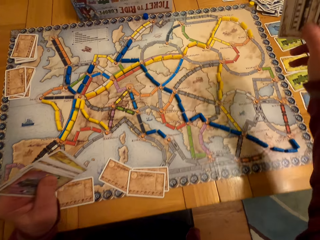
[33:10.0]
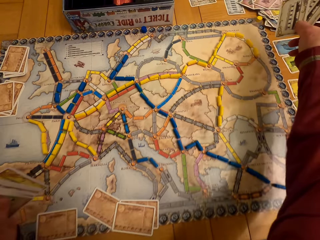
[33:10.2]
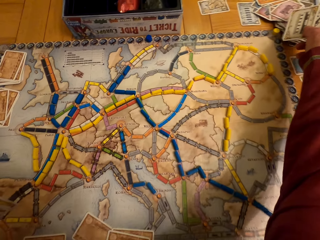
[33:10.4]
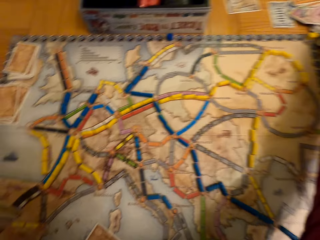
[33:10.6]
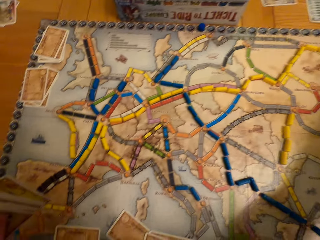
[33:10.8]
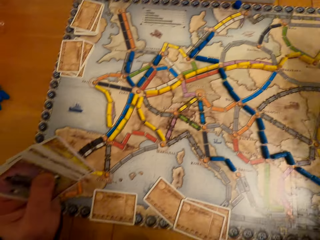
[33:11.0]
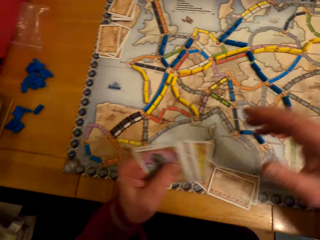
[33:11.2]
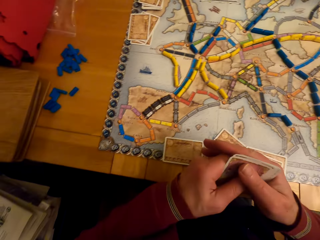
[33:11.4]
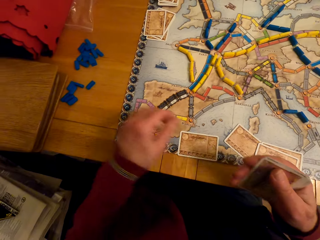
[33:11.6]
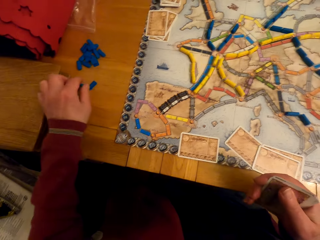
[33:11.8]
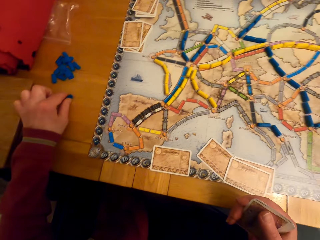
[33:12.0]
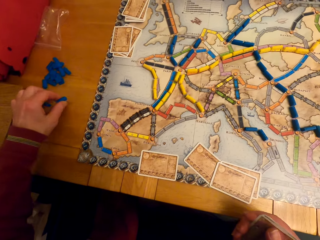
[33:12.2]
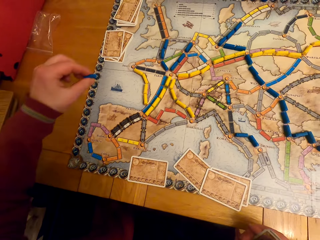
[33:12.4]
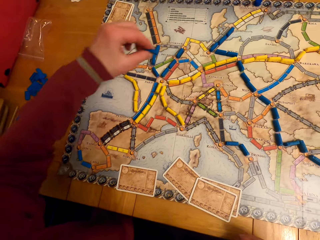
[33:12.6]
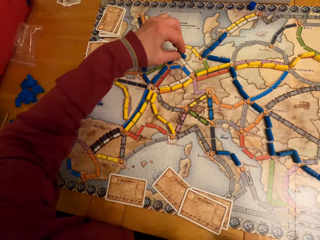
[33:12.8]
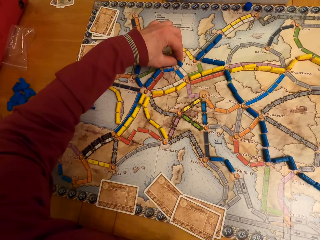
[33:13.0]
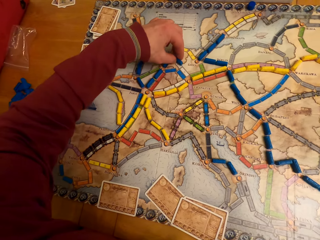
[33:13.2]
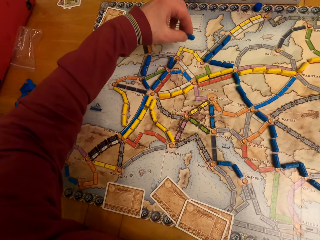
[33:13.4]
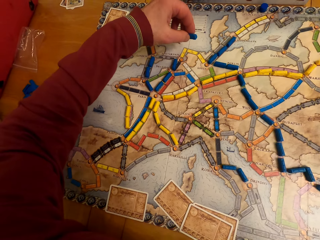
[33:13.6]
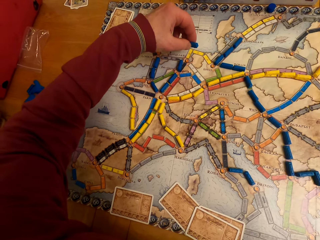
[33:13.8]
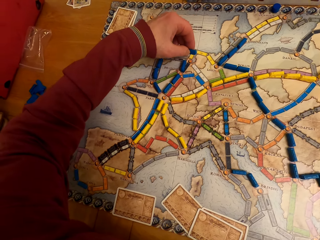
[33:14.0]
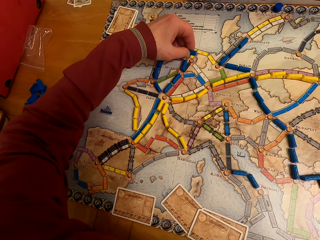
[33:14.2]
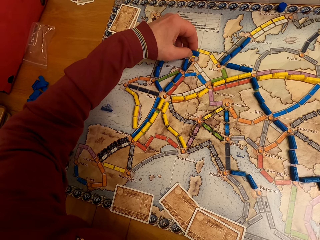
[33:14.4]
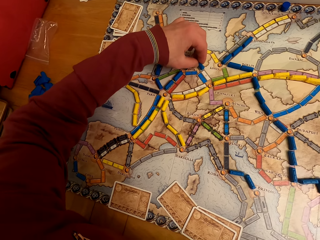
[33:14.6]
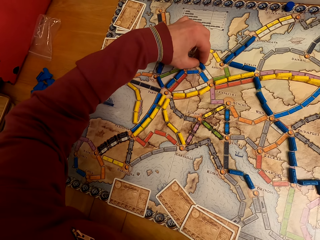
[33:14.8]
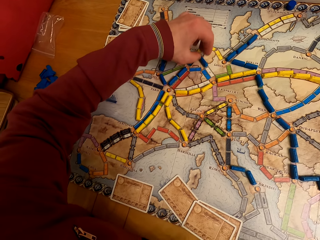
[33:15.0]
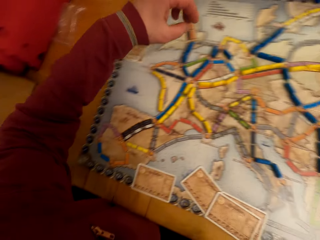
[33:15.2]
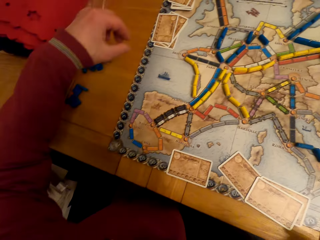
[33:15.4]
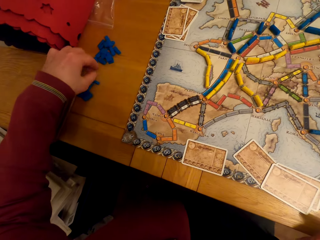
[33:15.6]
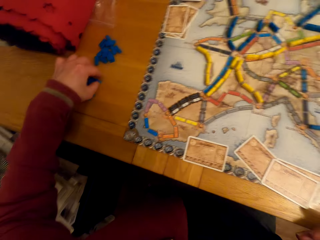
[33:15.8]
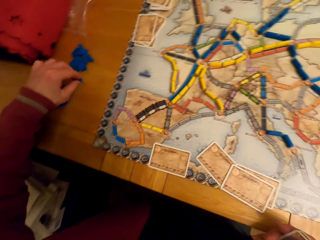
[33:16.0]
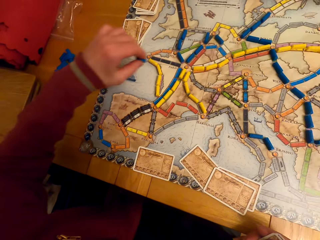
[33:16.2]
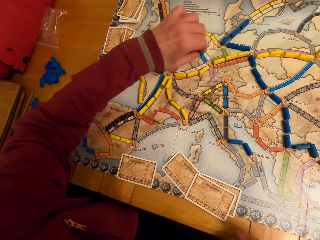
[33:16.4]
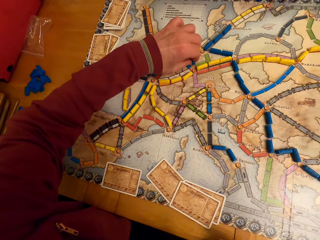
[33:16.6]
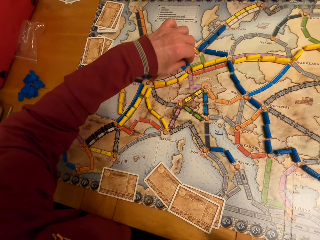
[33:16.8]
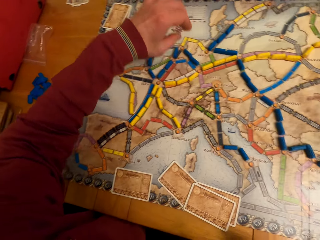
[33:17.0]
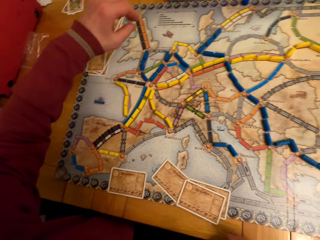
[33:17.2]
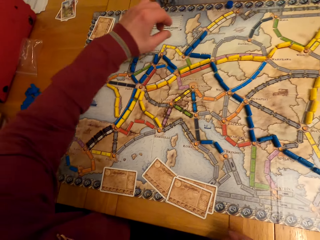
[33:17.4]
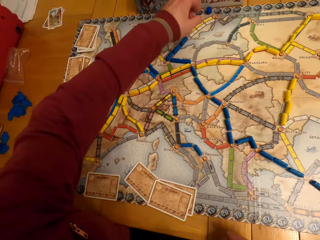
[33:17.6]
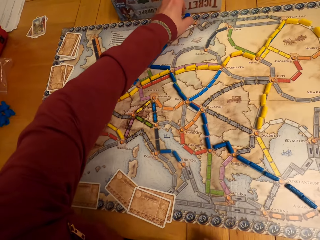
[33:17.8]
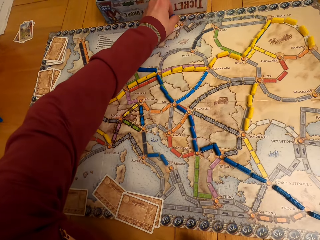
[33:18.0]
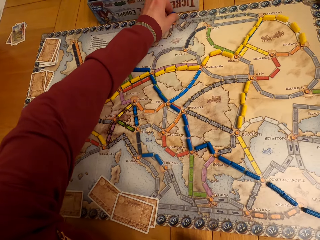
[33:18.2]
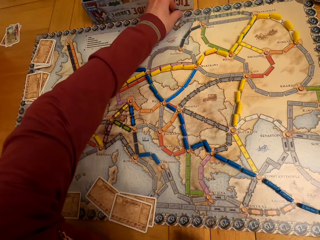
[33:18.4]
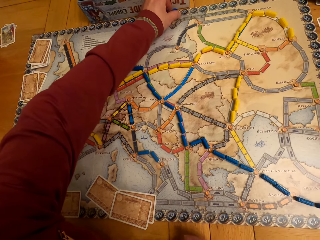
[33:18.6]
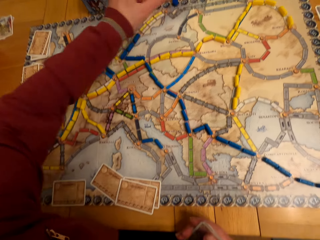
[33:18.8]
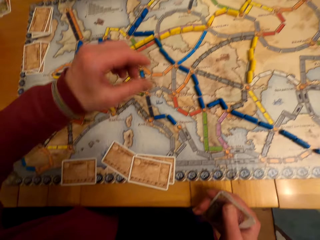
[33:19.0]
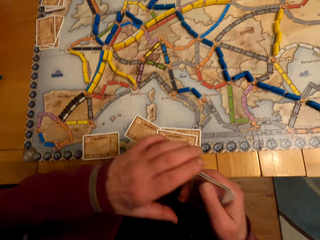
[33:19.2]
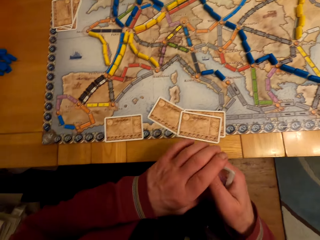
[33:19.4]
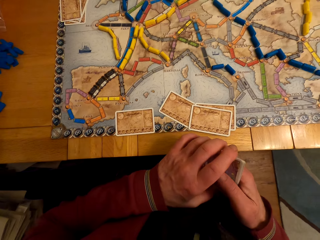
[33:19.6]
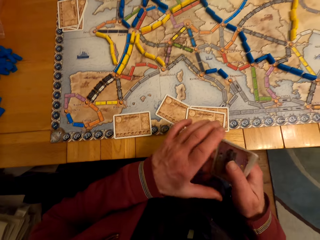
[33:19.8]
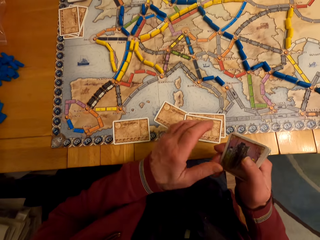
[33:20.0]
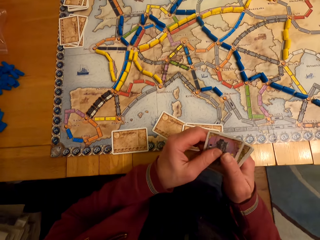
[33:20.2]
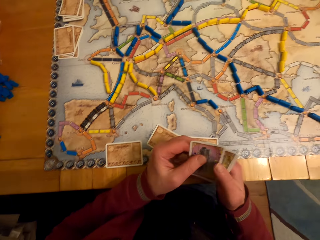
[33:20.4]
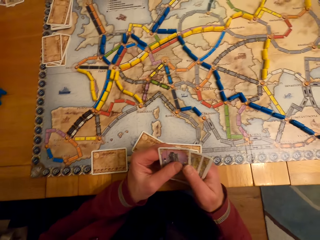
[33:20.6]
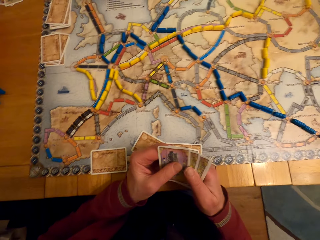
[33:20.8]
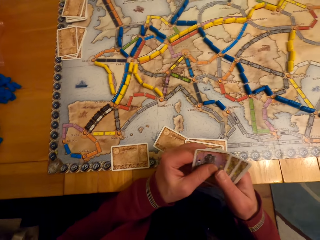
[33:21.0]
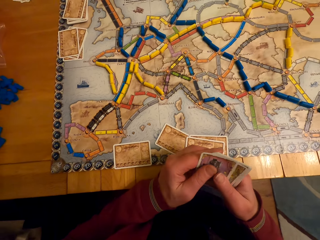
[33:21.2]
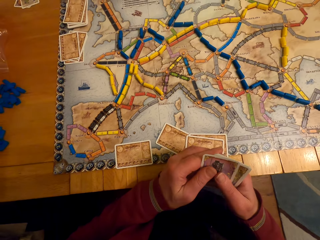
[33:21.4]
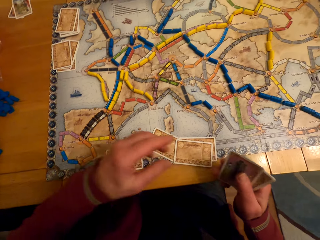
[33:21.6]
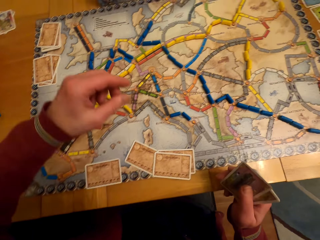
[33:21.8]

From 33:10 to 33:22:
The camera wearer puts the board game card on his right hand on the table. A man puts the cards on the table, passes the cards to the right hand and picks up the model piece. The camera wearer picks up the board game chips from the table. The man puts the model piece on the paper. The camera wearer arranges the board game chips on the table. The man picks up the model piece, puts the model piece on the paper and moves the model piece. The man holds the cards and looks at the cards.

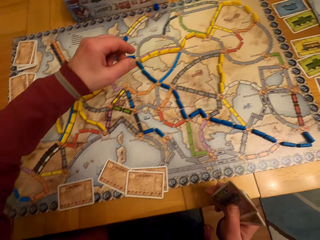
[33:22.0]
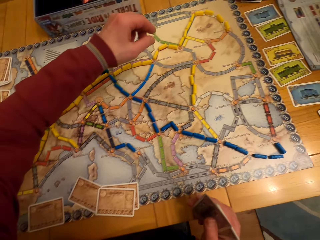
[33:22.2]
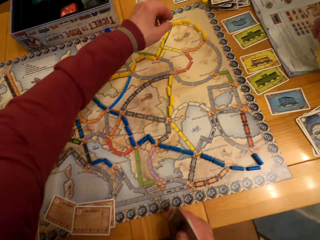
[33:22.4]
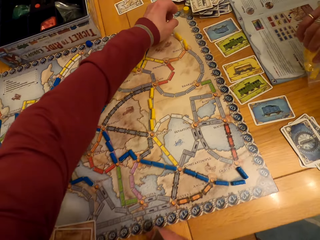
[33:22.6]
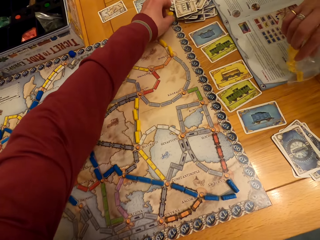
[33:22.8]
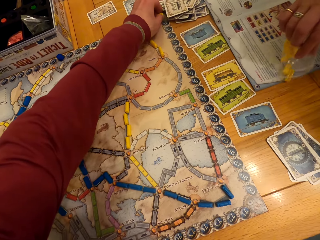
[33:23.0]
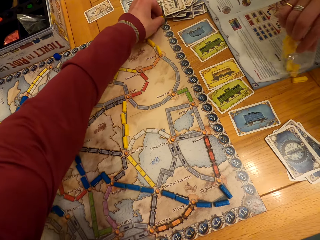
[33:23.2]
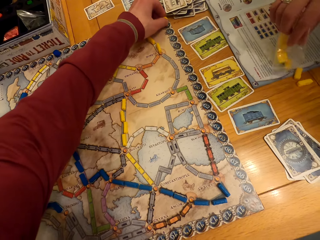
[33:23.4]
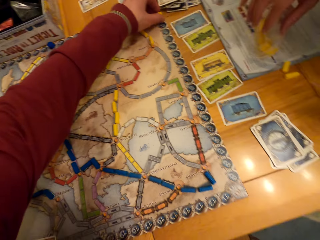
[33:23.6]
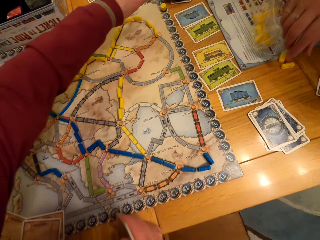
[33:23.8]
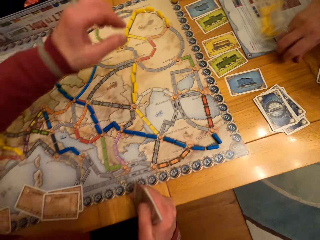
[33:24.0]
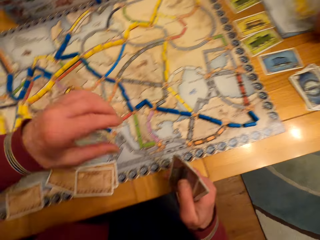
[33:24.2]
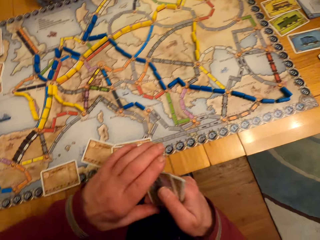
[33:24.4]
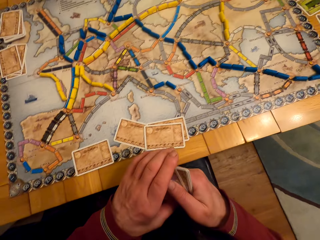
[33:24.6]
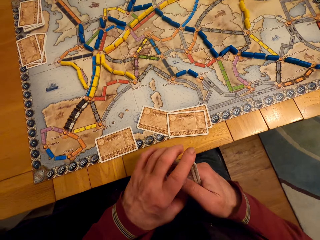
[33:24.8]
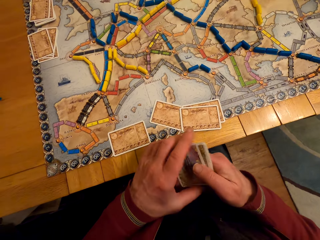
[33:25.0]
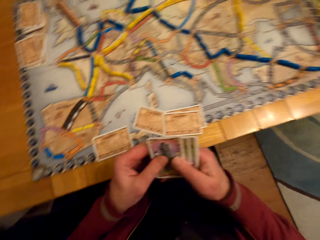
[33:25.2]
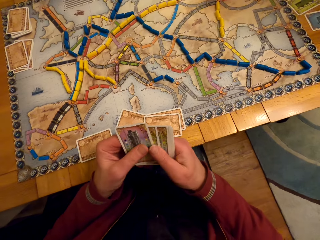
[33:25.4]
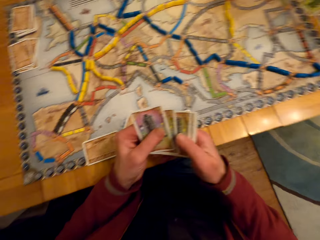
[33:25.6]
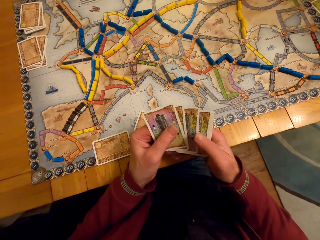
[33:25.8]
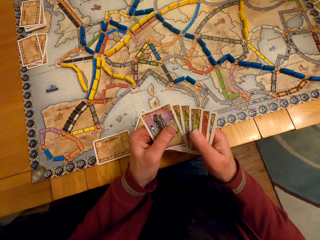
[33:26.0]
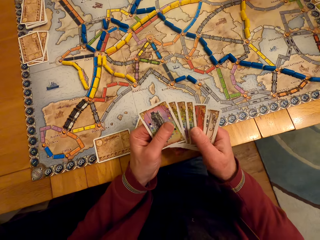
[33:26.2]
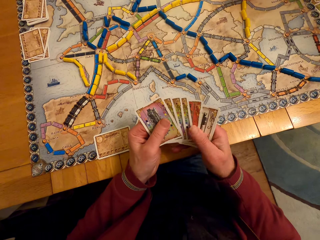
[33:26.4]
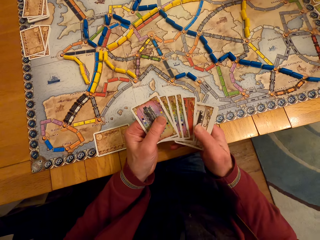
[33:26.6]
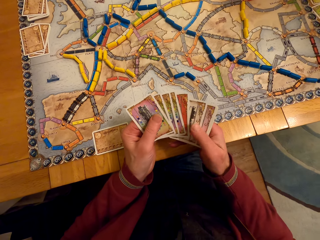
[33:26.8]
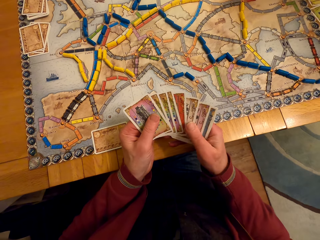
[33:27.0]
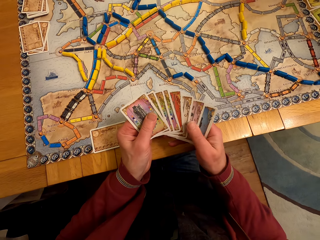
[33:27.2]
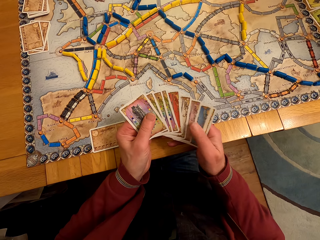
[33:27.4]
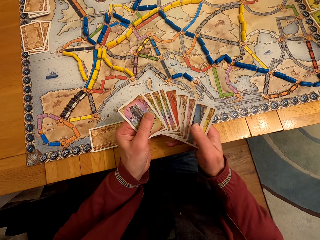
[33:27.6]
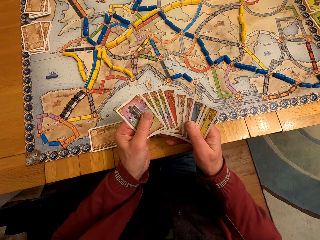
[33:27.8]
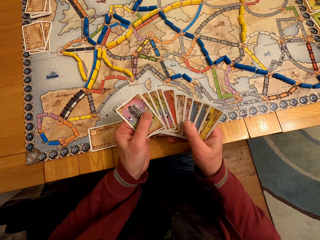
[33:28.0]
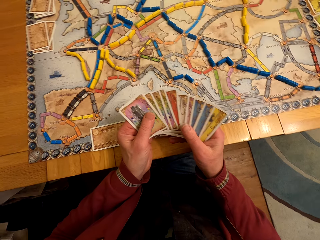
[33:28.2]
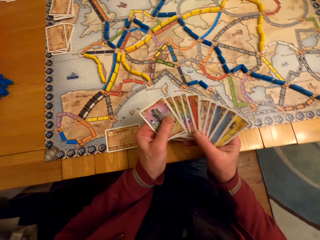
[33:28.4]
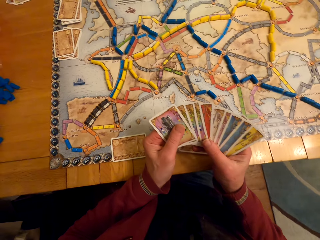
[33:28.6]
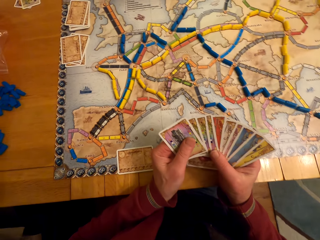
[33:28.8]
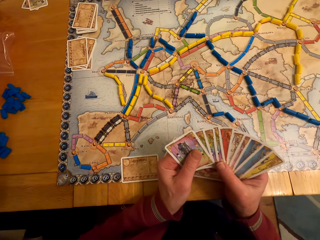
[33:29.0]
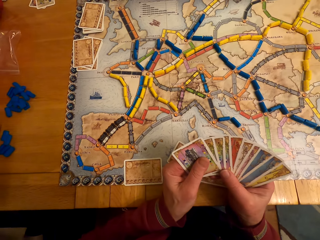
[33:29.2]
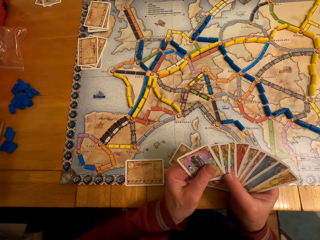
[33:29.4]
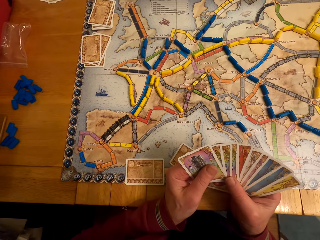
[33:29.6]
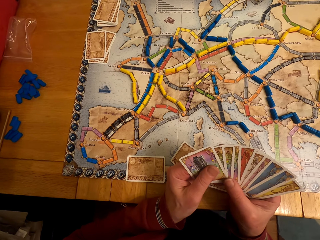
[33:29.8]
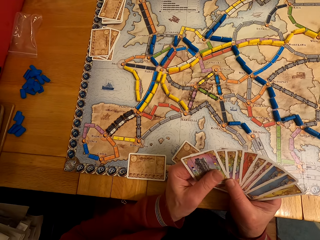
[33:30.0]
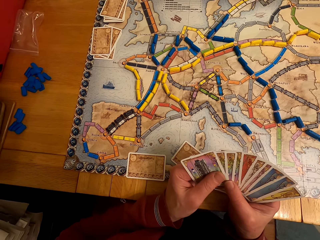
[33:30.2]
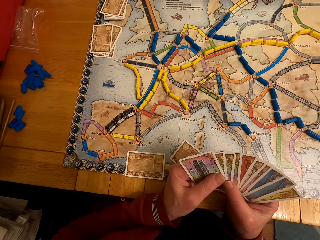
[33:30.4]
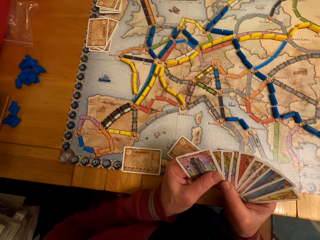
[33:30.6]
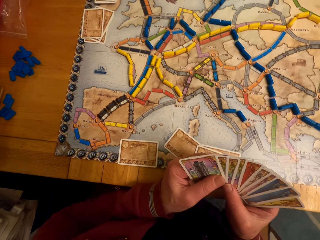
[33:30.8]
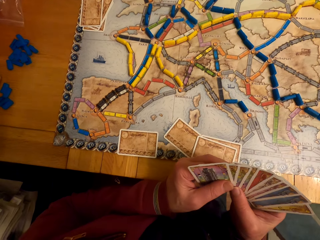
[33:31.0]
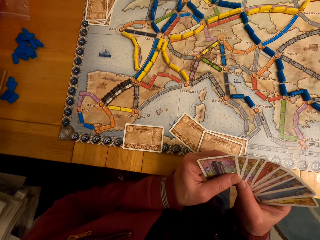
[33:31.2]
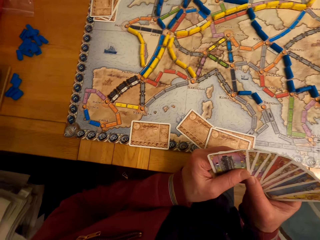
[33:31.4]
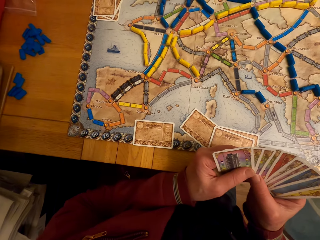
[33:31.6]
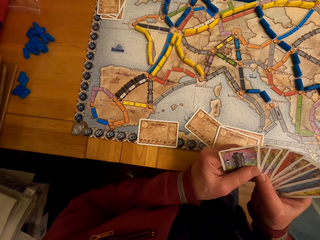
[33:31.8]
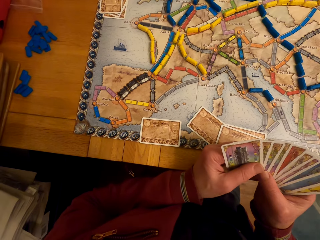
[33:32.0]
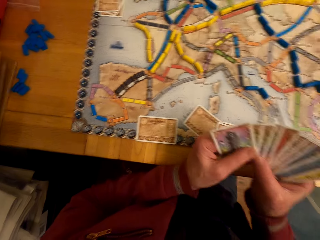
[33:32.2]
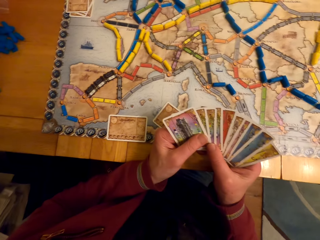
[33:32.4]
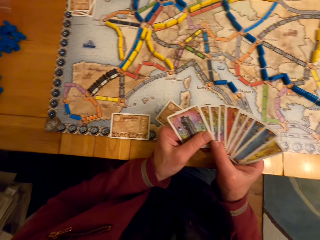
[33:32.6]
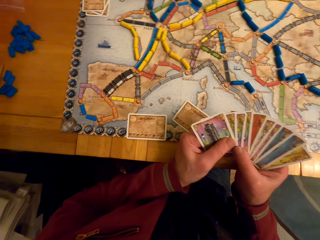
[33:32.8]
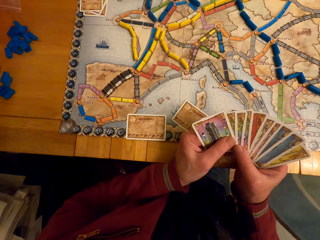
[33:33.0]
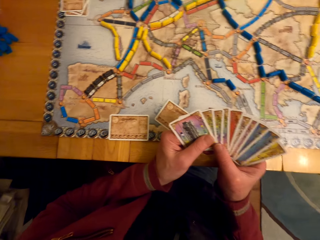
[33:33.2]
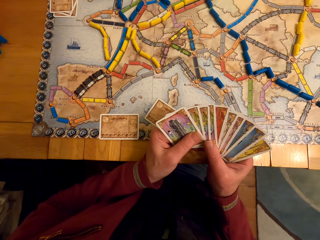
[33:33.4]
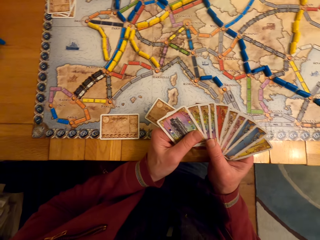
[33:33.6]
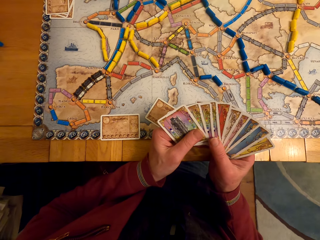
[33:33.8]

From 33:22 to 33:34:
A lady puts the model pieces on the table. The lady pours the board game chips on the table. A man touches the card, holds the cards and looks at the cards.
